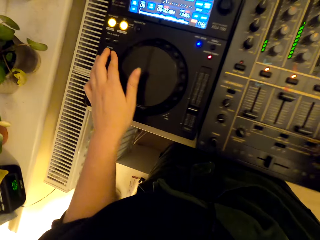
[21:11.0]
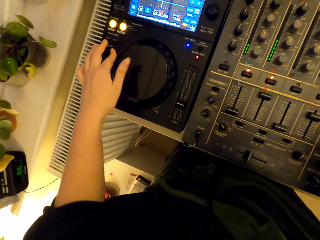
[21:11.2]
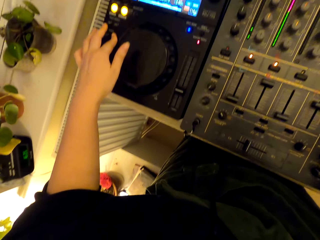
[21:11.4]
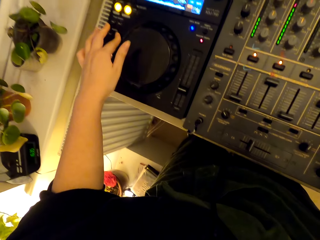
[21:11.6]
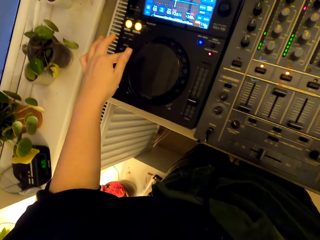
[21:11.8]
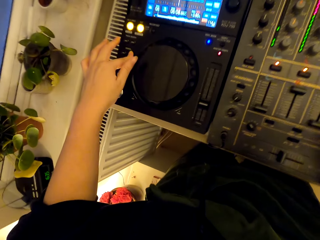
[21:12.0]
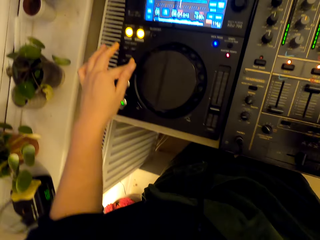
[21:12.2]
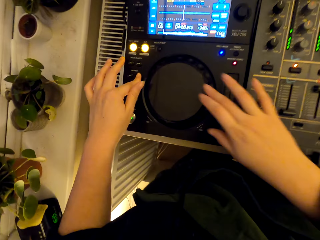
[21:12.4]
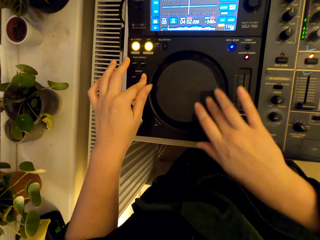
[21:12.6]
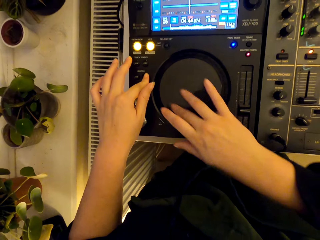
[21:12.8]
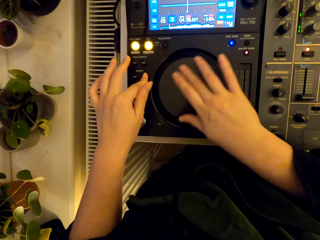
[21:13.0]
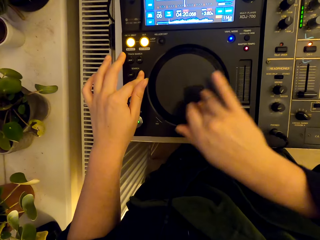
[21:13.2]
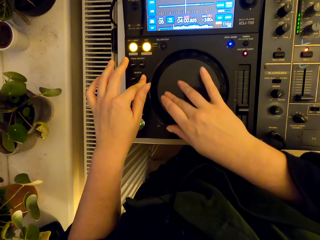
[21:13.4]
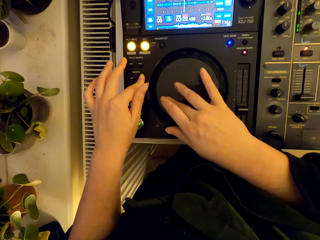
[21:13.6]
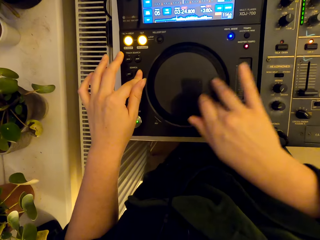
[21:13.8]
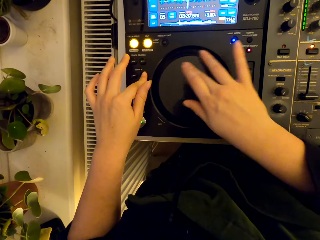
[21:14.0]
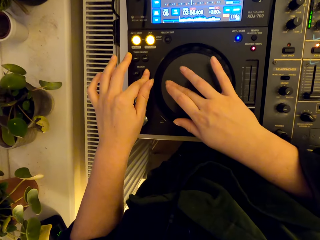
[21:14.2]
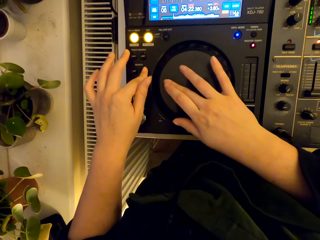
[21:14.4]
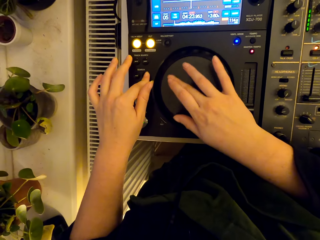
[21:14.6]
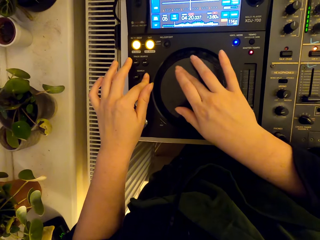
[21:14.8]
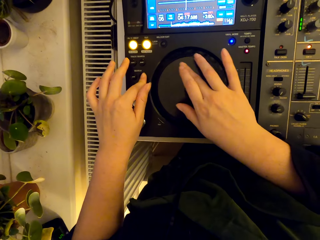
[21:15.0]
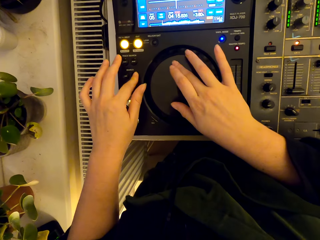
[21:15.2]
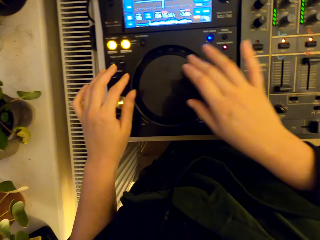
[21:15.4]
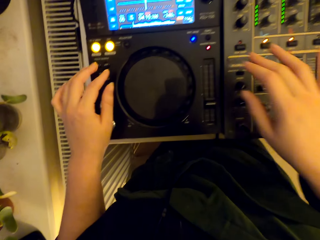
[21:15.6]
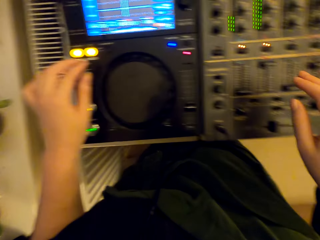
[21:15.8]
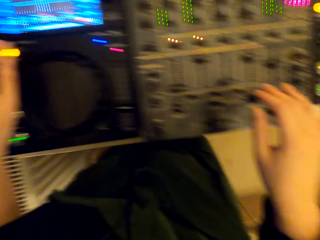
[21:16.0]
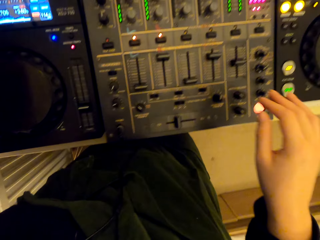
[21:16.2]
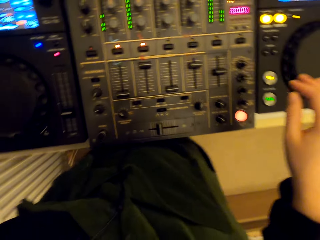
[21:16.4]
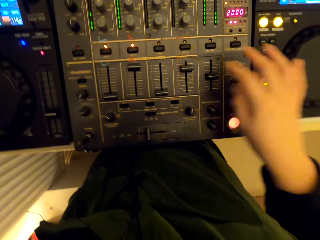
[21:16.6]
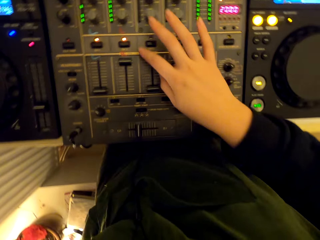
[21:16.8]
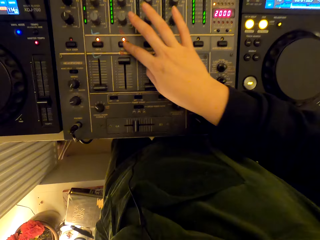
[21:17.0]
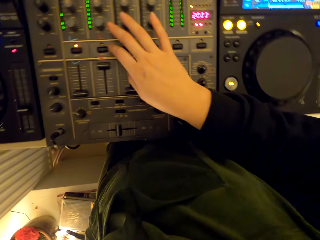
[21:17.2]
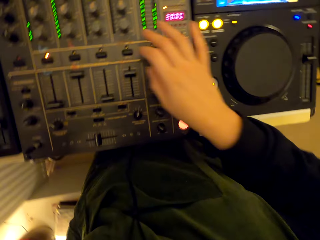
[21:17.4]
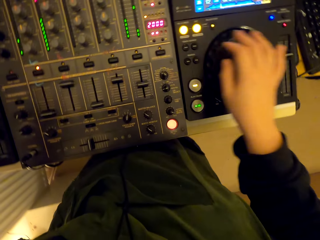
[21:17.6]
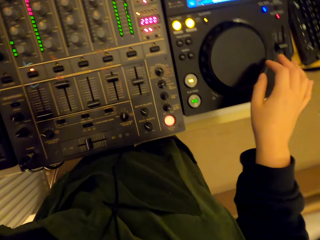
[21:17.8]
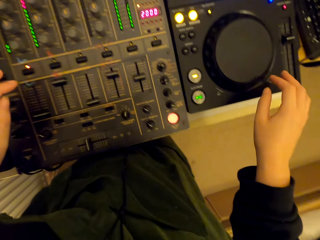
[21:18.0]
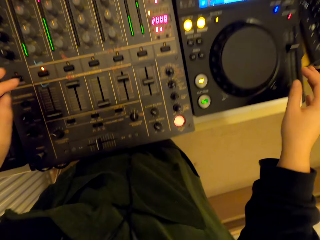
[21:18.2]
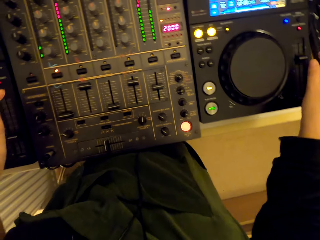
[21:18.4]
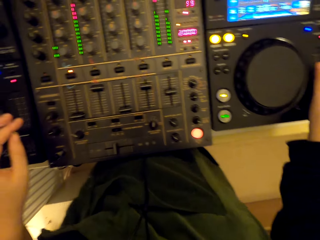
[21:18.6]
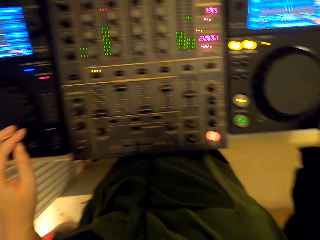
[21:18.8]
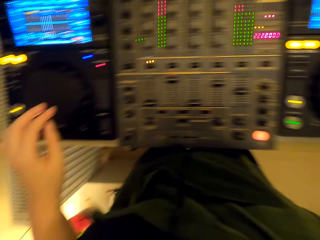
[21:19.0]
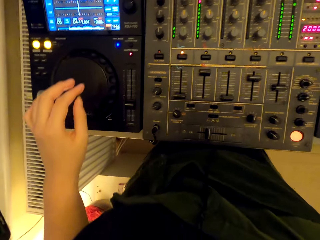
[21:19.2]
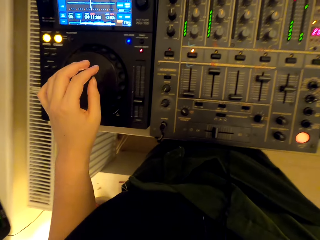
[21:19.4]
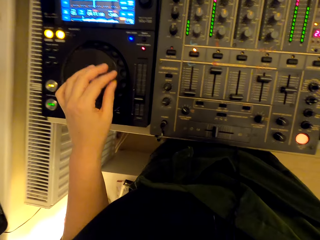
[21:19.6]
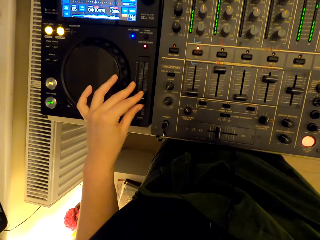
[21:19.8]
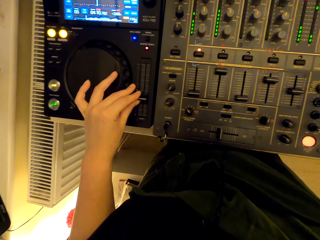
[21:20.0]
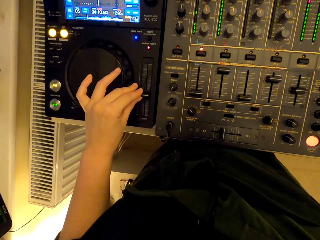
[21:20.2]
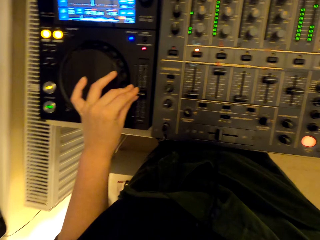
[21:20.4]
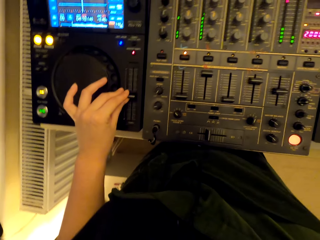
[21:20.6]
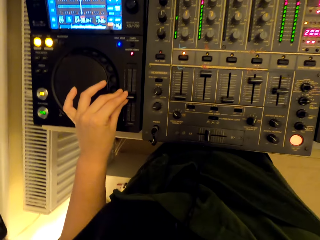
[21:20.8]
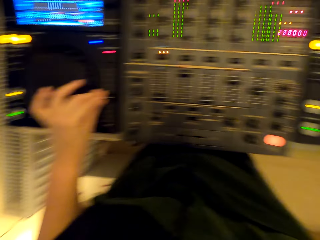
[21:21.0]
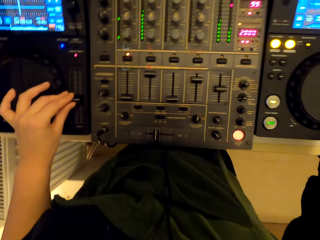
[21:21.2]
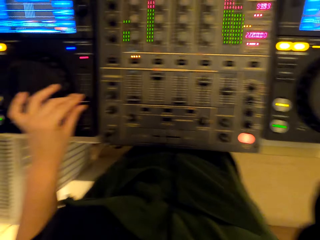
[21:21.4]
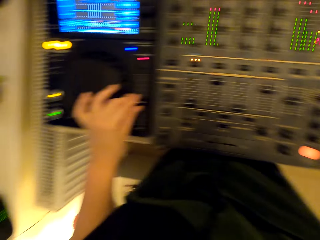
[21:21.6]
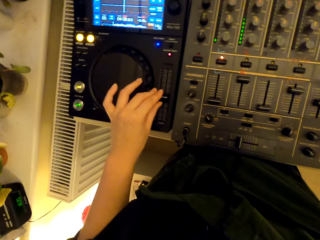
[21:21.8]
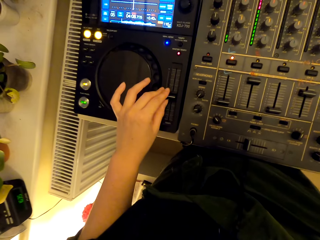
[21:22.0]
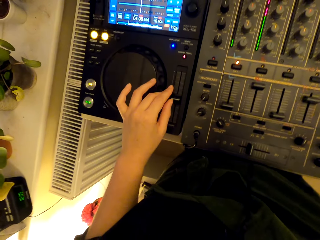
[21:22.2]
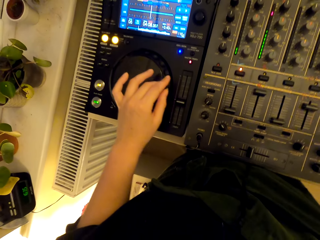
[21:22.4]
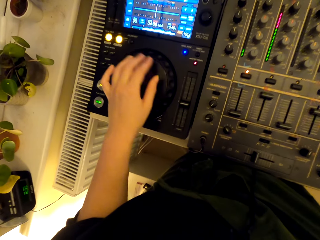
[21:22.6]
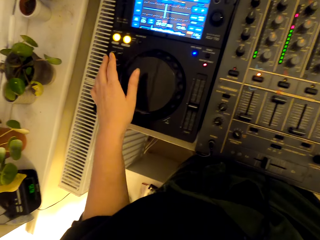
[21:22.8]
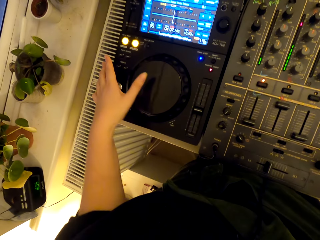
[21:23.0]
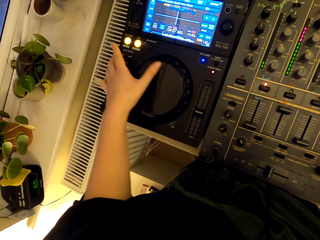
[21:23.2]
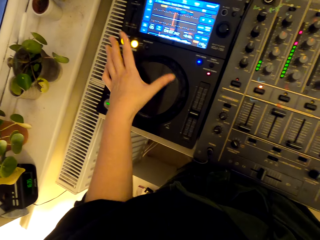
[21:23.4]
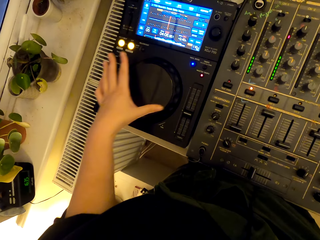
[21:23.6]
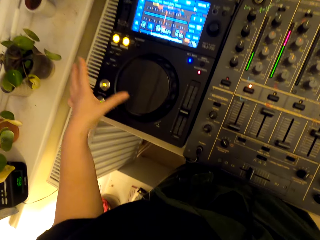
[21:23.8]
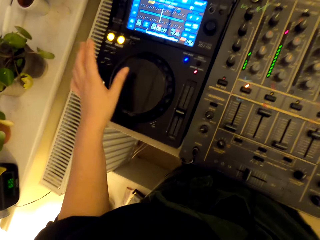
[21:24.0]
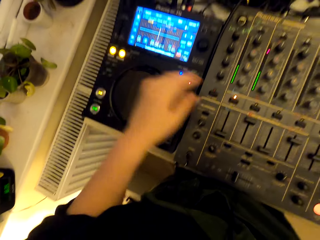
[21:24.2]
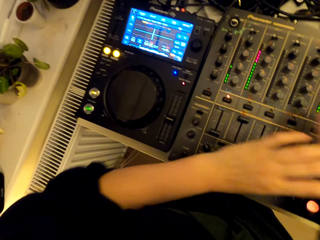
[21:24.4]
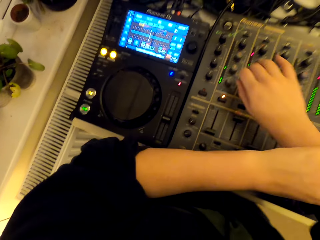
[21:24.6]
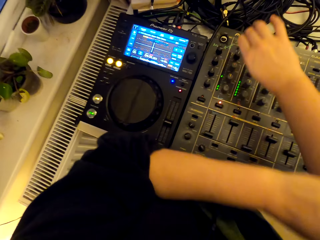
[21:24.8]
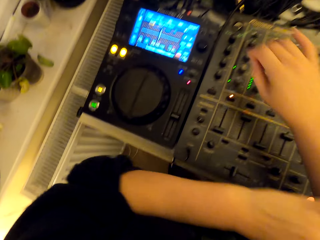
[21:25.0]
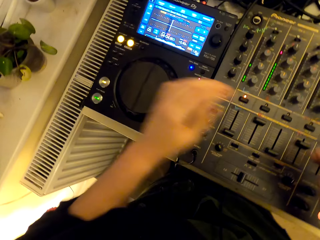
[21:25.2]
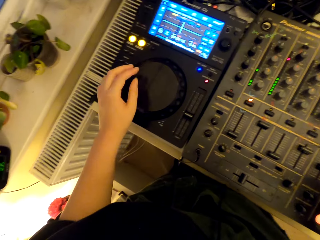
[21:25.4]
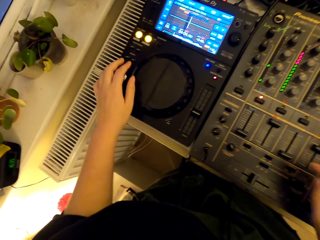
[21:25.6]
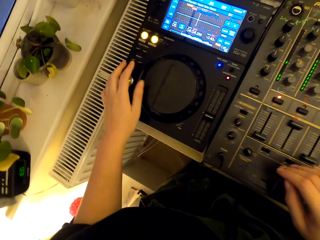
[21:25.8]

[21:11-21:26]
The camera wearer spins the jog wheel. They press the button. They adjust the pitch slider. They spin the jog wheel.

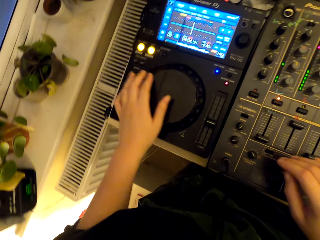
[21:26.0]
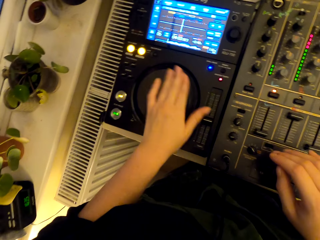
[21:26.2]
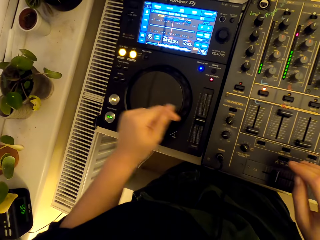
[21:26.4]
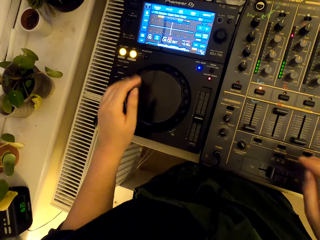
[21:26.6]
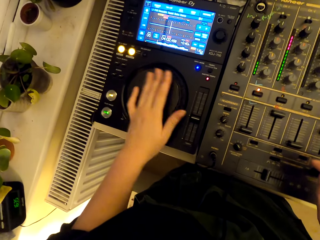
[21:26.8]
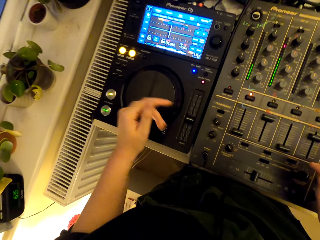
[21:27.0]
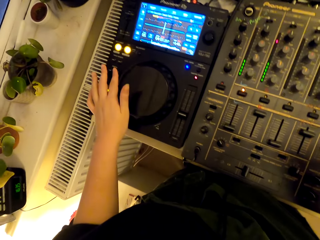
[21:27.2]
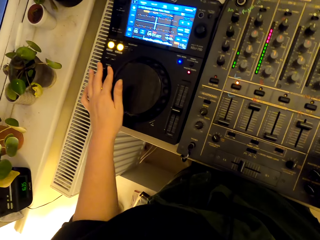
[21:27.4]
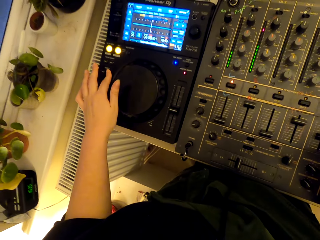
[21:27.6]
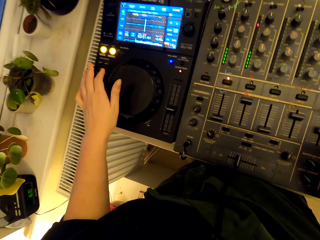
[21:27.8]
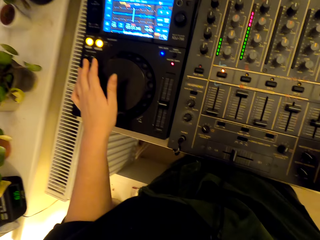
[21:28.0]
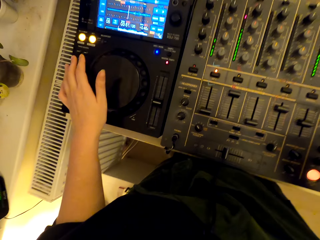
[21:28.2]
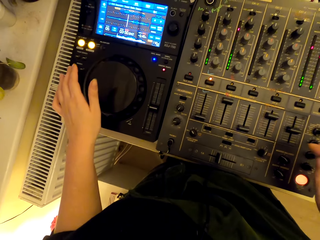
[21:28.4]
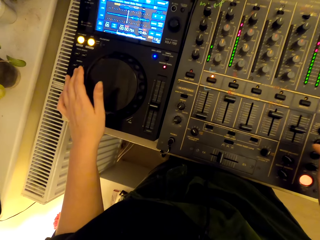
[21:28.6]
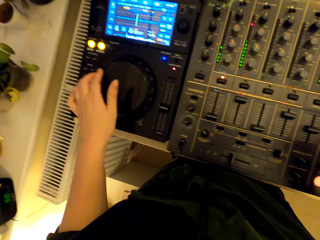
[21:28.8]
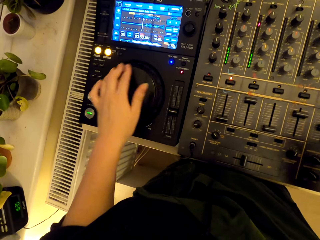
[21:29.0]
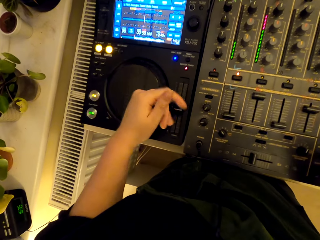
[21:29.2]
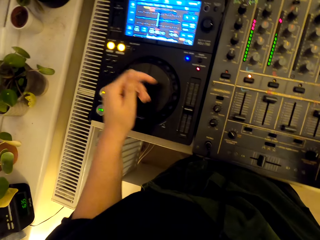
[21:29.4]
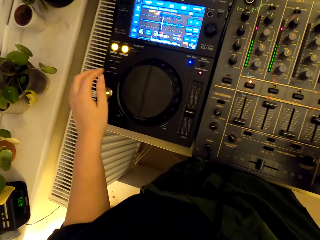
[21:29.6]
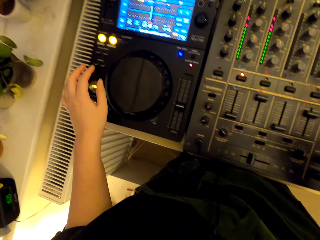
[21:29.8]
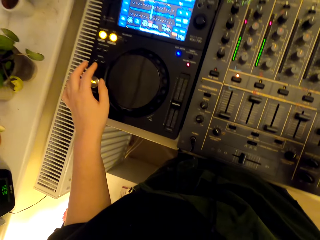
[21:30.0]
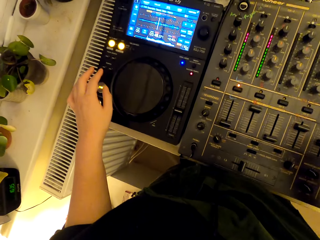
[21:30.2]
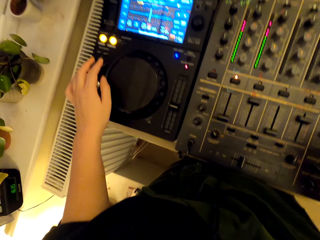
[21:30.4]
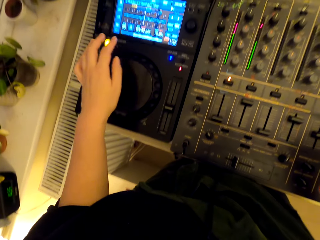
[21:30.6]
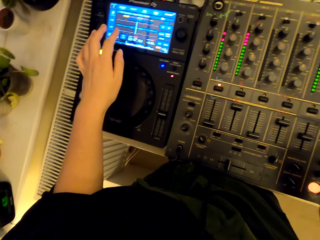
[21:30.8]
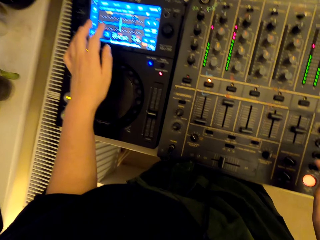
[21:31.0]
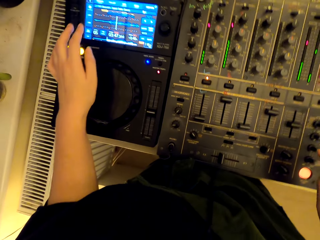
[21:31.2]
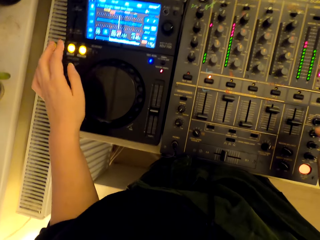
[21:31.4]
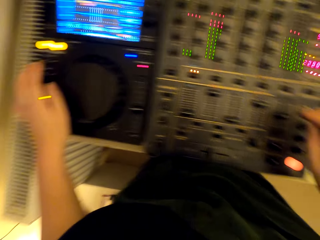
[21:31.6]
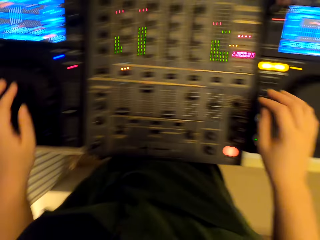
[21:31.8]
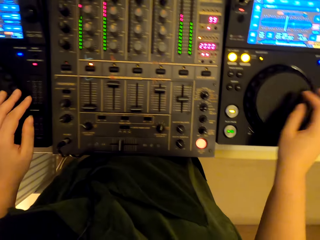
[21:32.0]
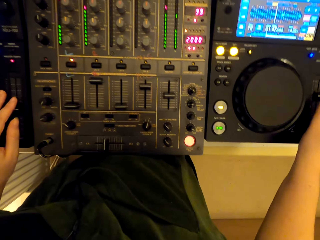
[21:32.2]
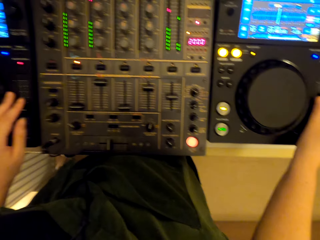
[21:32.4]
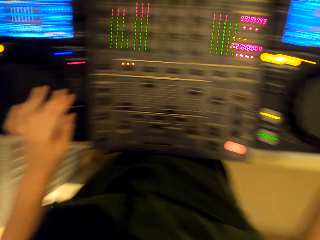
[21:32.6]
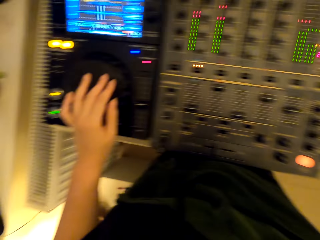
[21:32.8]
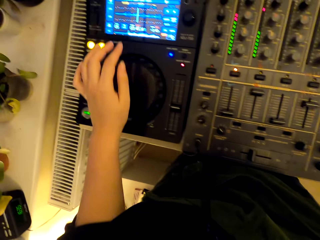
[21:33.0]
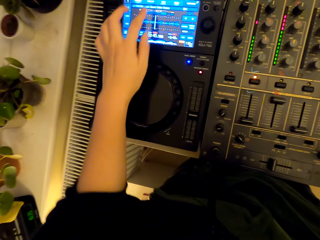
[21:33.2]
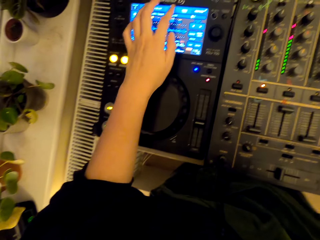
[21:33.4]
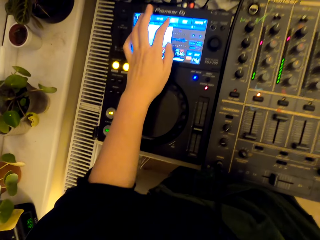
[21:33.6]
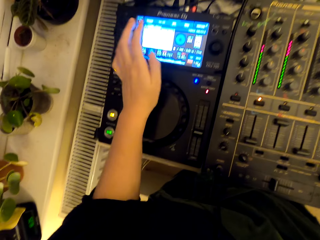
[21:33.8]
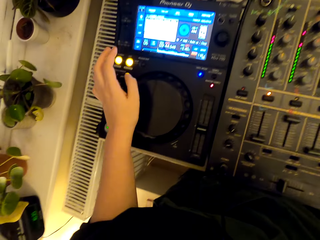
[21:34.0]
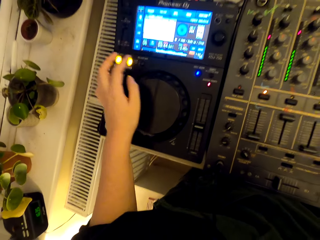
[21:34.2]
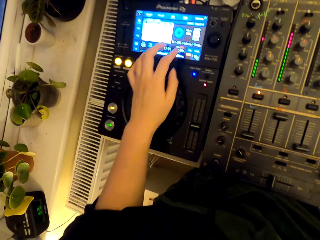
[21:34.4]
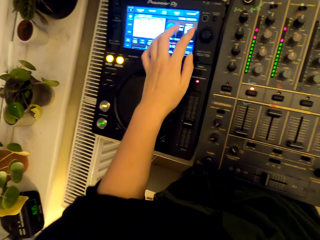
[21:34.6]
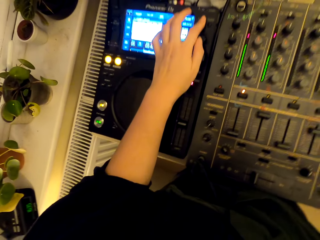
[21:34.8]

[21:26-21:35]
The camera wearer presses the button. They spin the jog wheel. They touch the screen.
